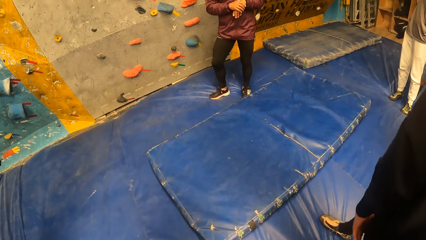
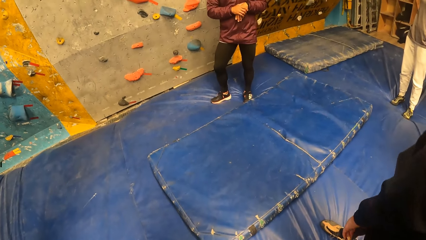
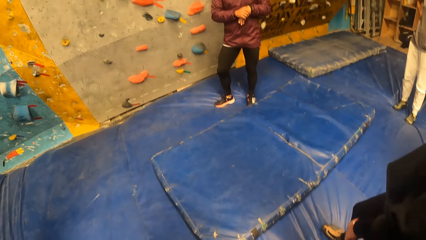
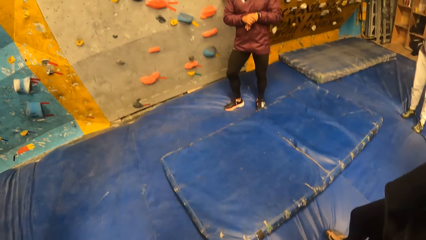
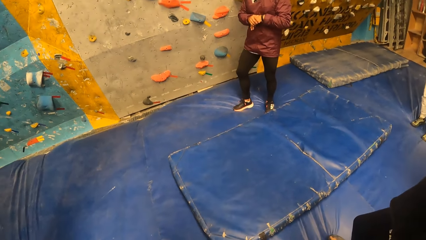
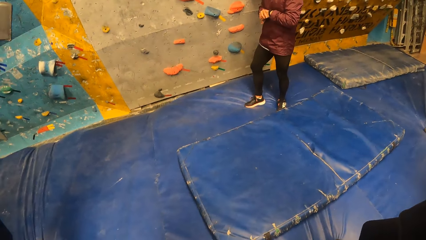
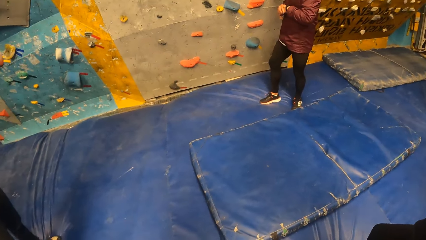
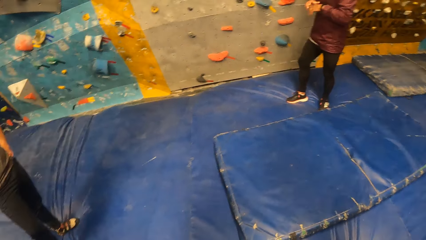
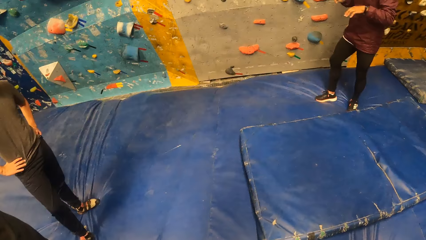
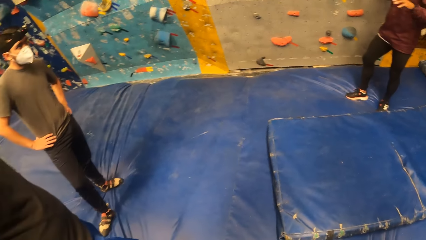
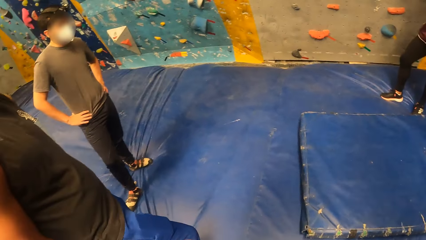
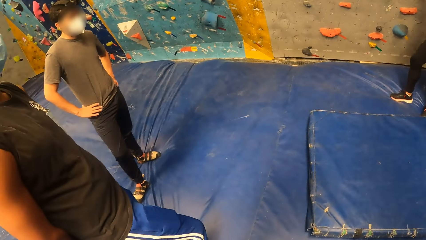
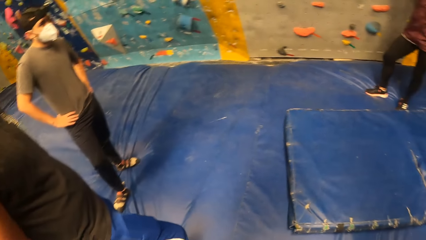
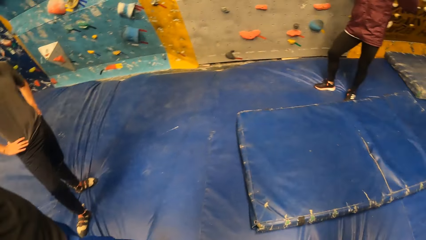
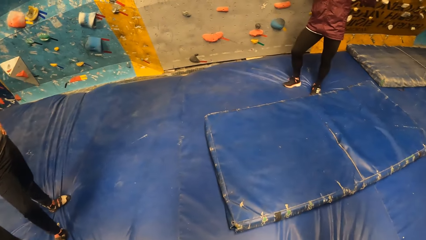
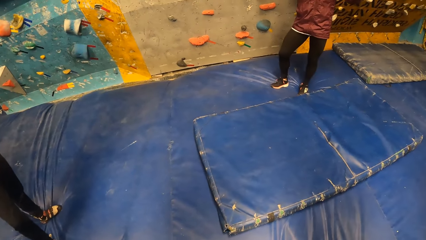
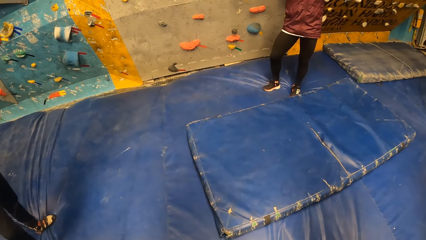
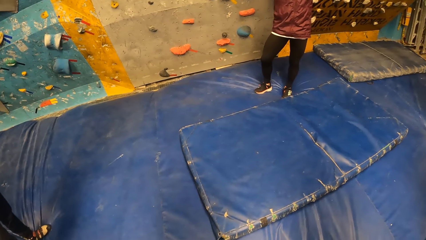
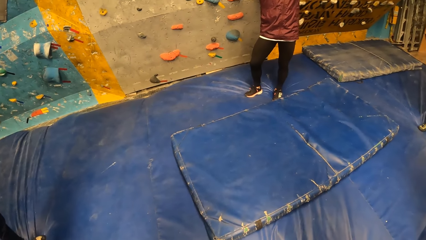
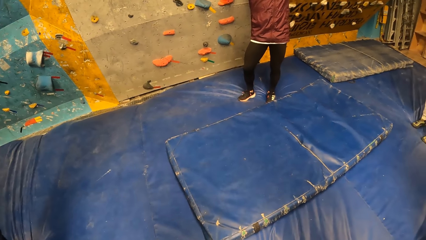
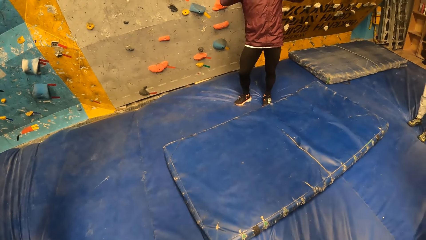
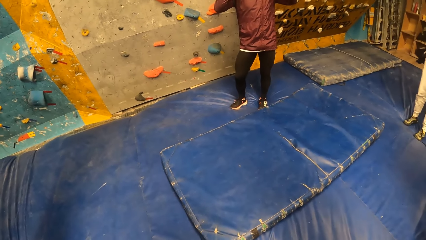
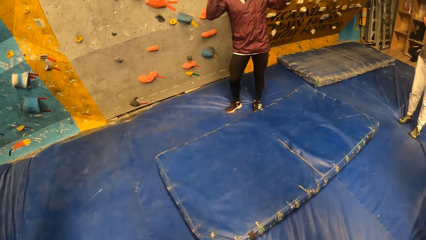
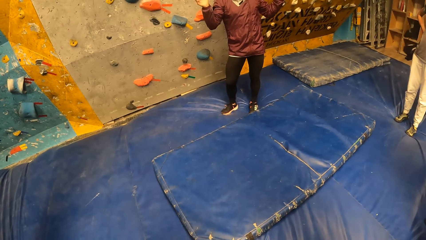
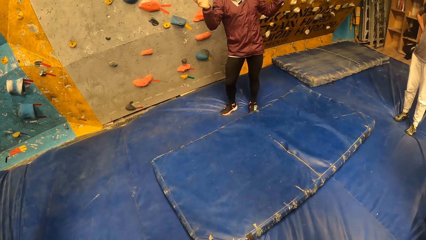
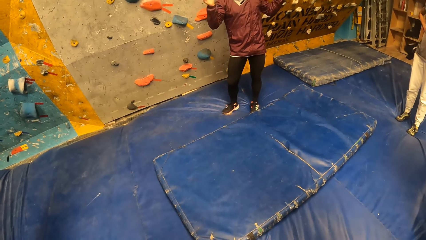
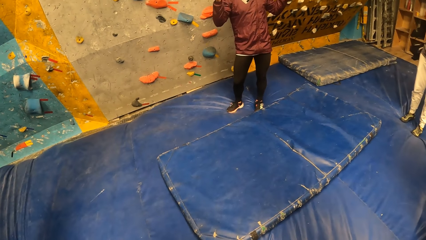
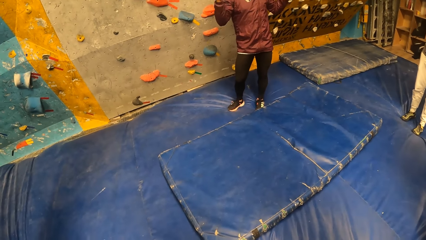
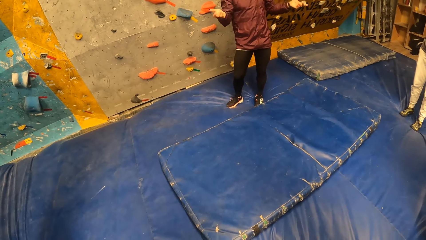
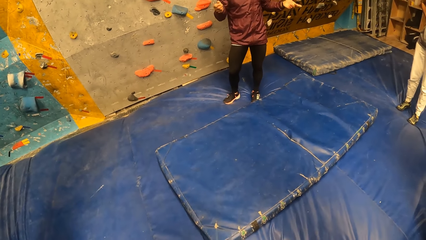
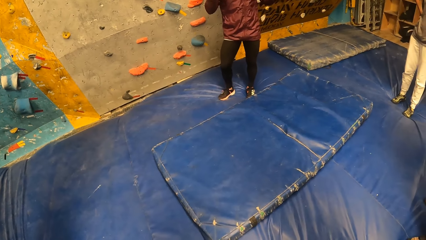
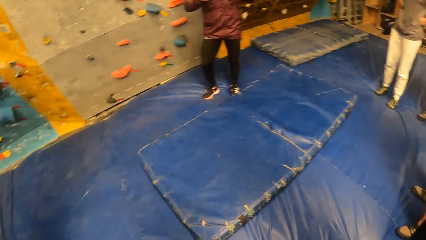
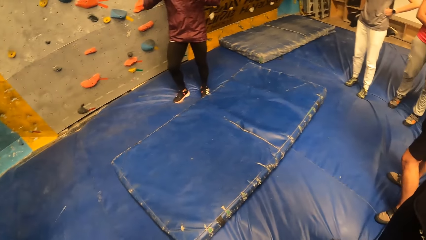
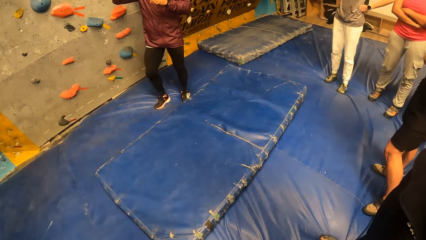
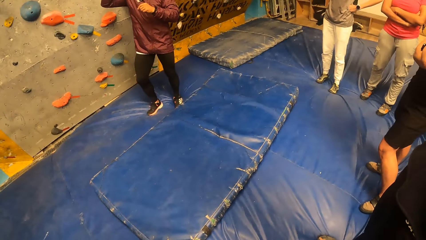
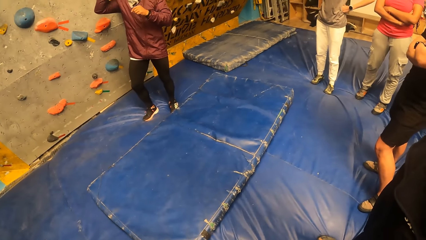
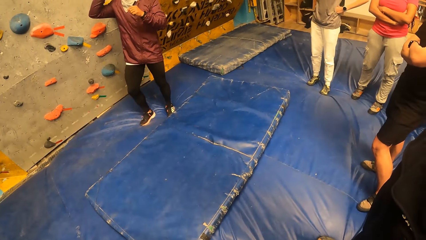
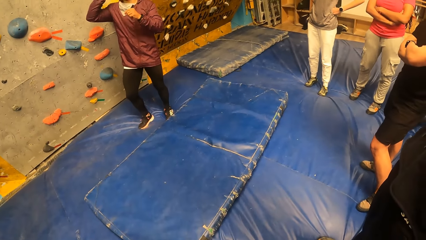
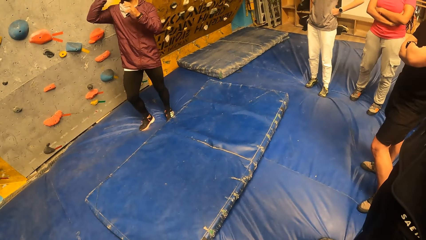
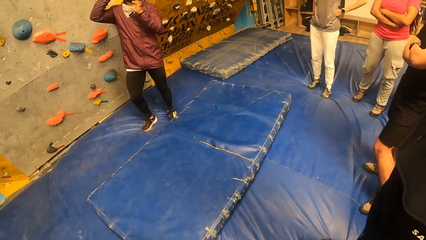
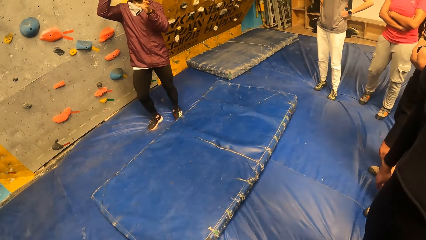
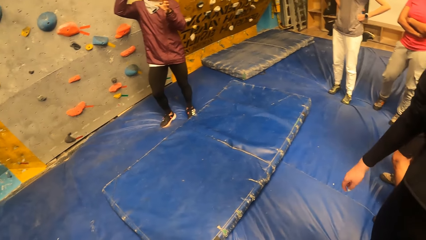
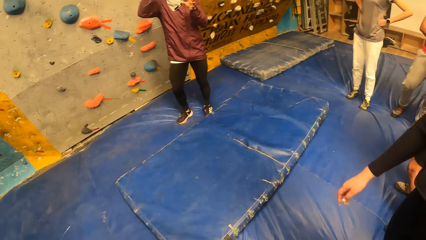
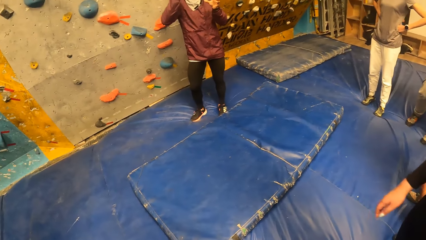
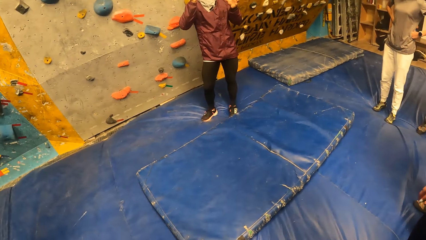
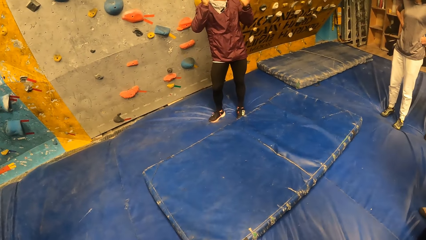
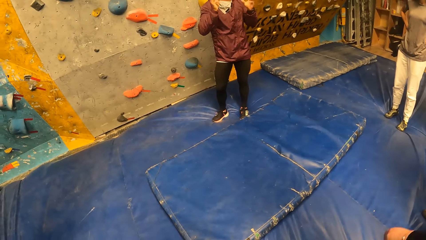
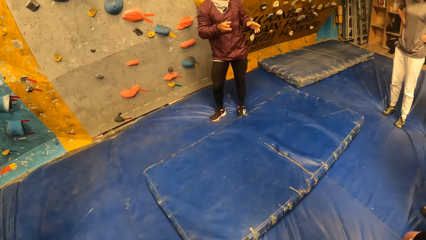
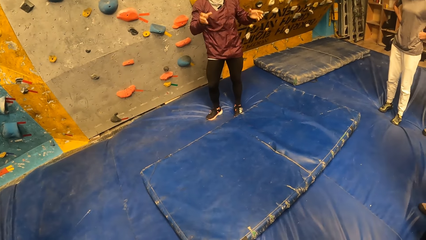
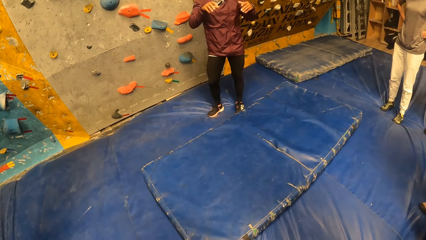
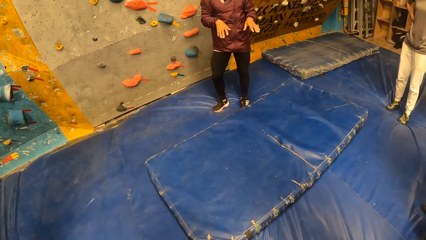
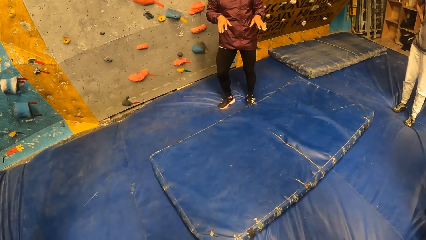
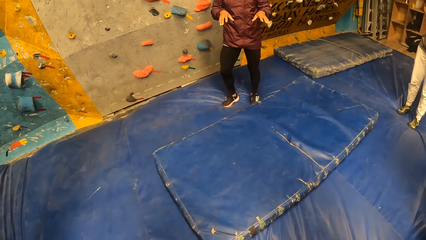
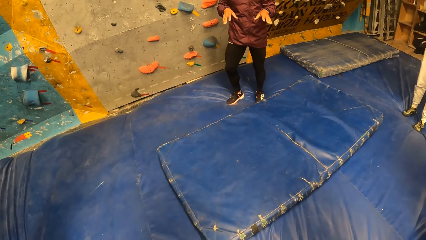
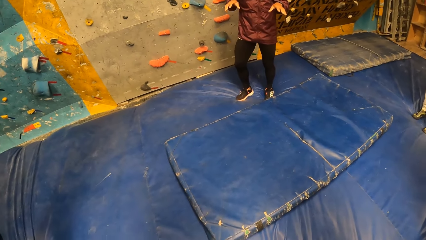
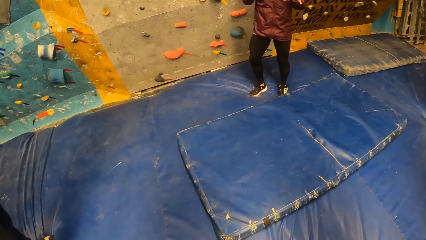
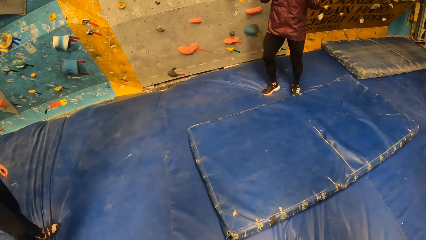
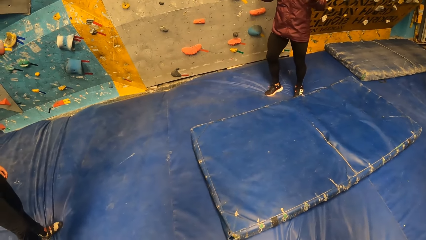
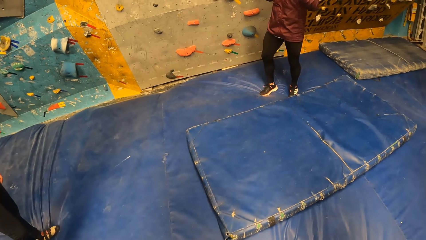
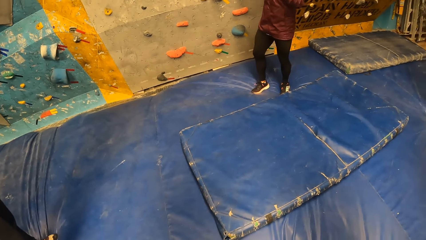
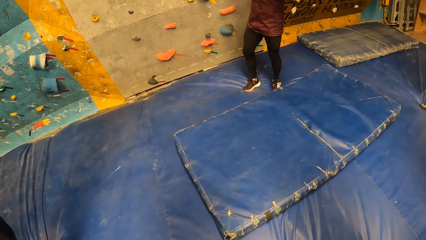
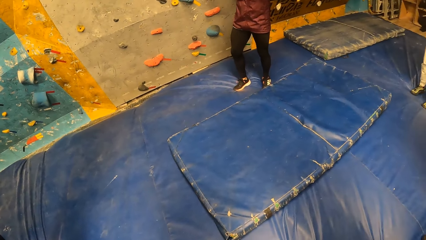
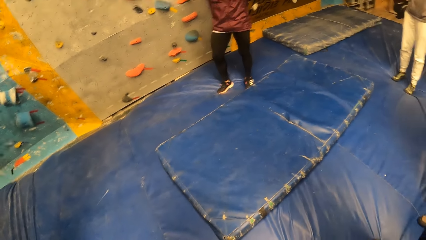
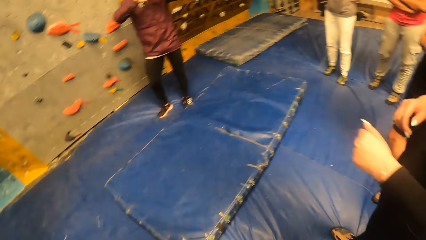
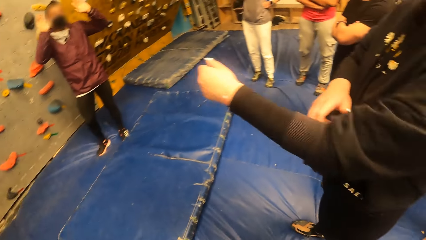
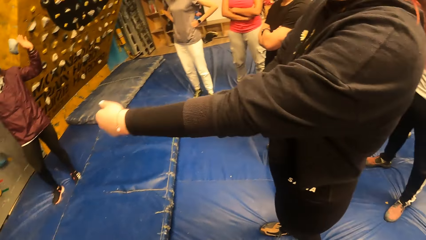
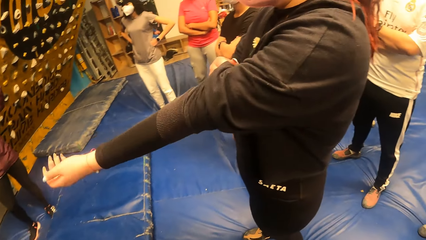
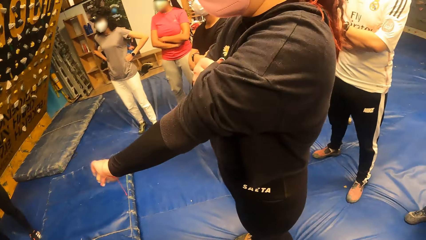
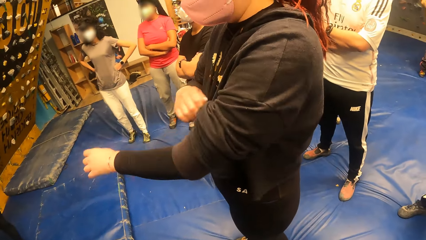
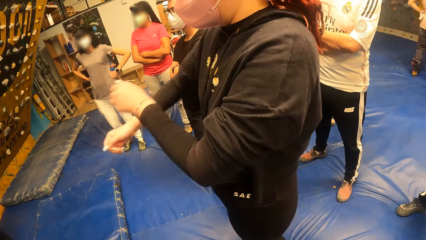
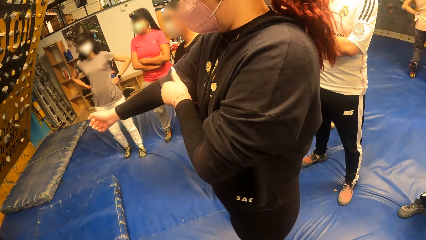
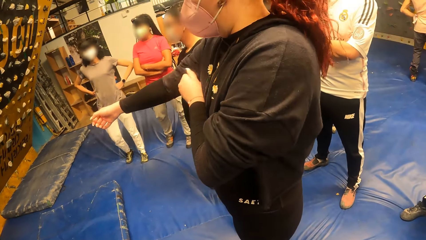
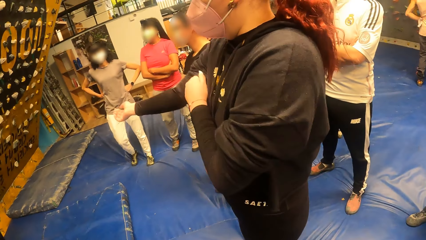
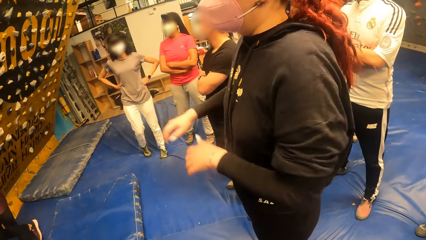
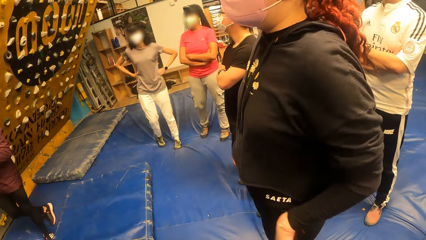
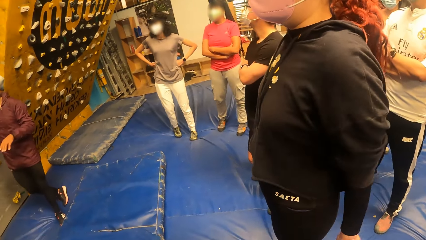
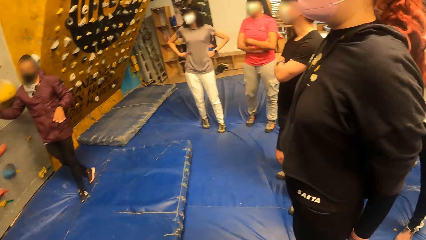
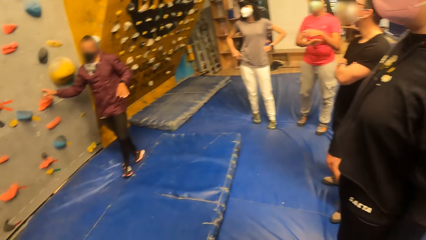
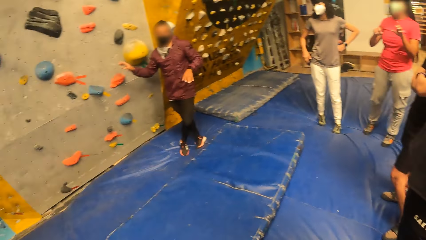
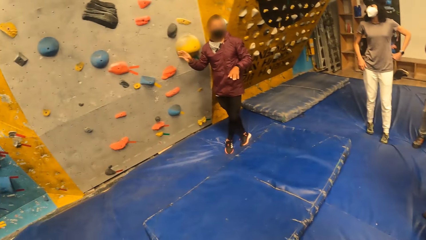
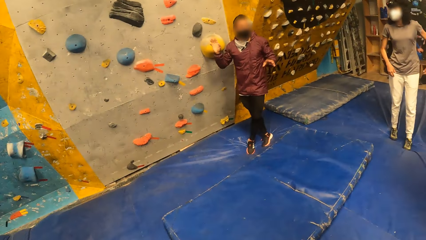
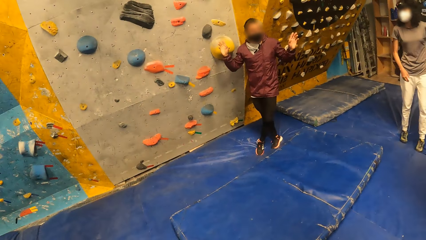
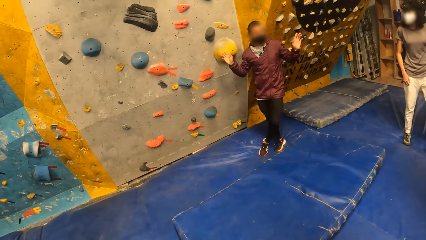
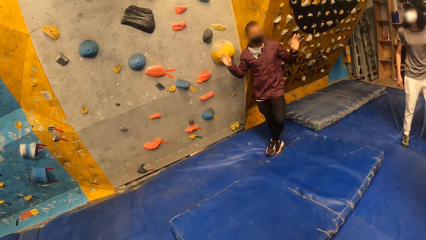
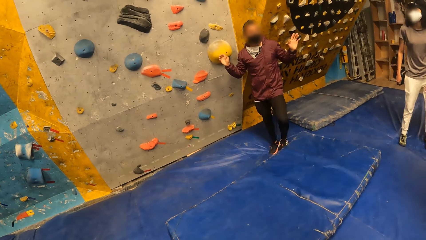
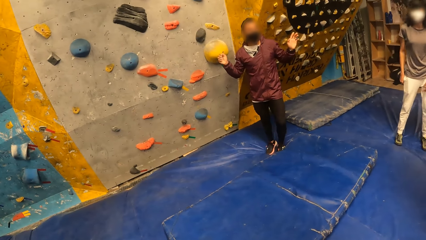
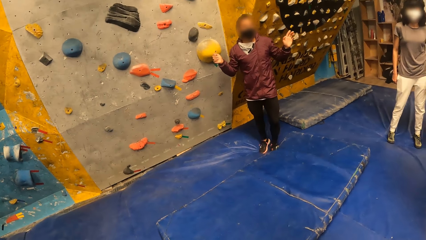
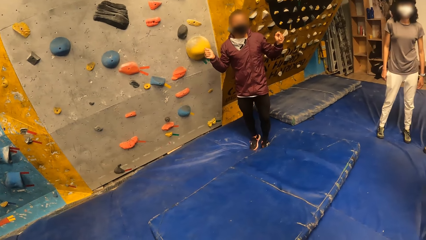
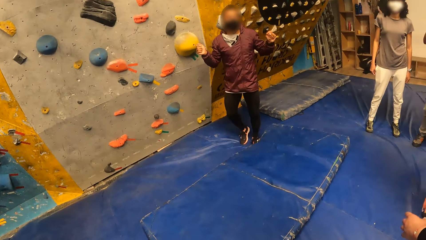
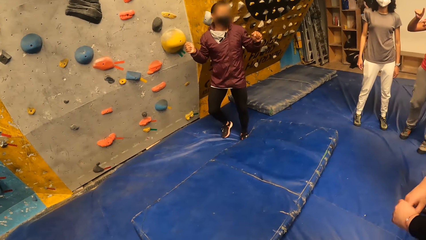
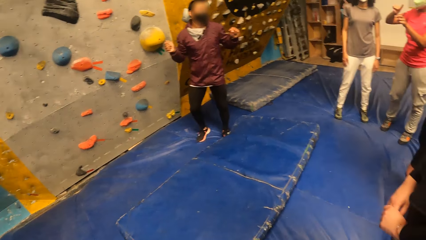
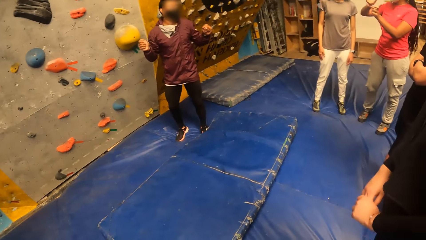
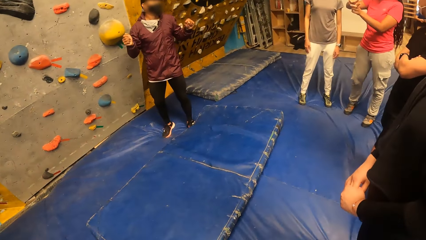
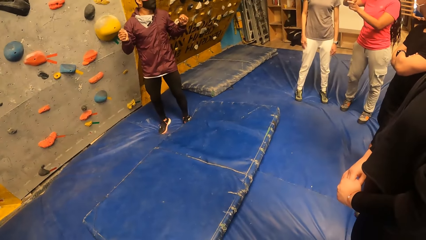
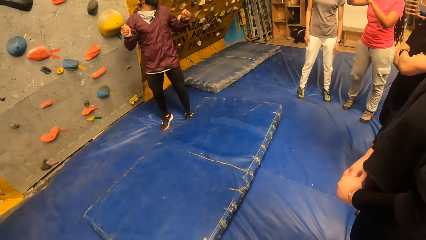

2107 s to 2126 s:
The camera wearer looks around. A person sways hands. A woman adjusts her cloth with her right hand. The woman adjusts her cloth with her left hand. The camera wearer looks around. The person converses and sways hands.
